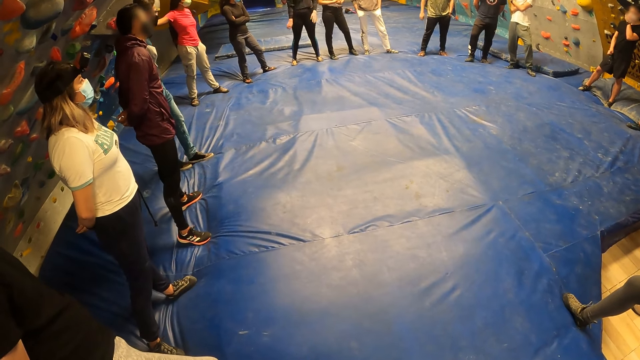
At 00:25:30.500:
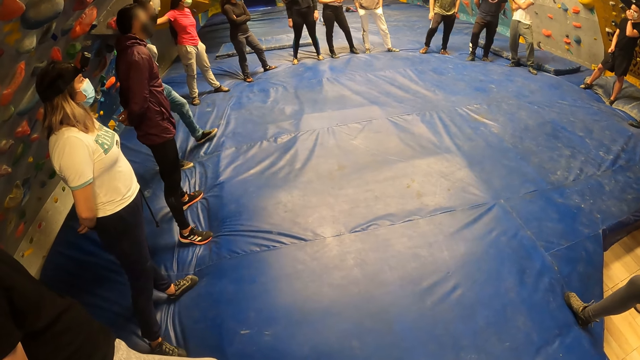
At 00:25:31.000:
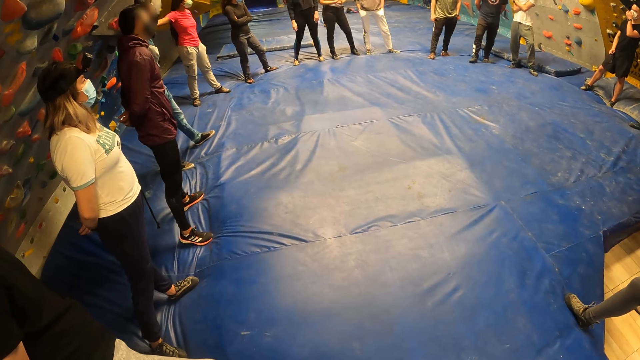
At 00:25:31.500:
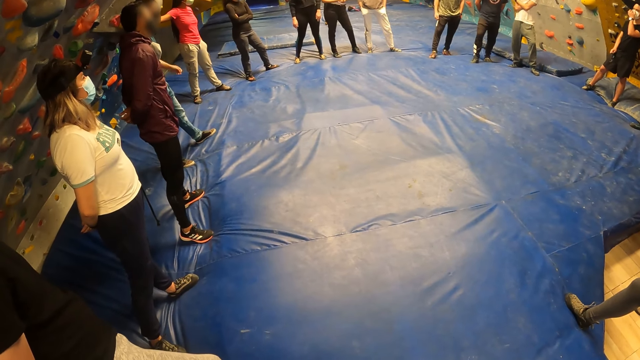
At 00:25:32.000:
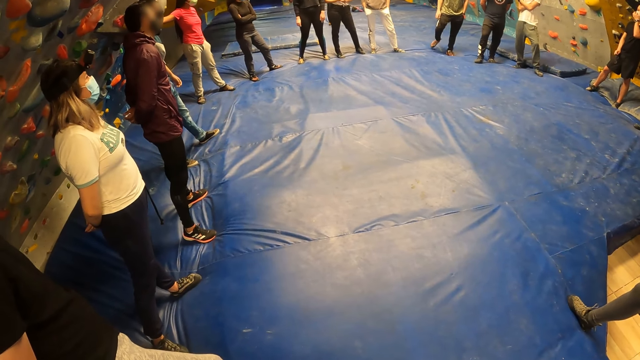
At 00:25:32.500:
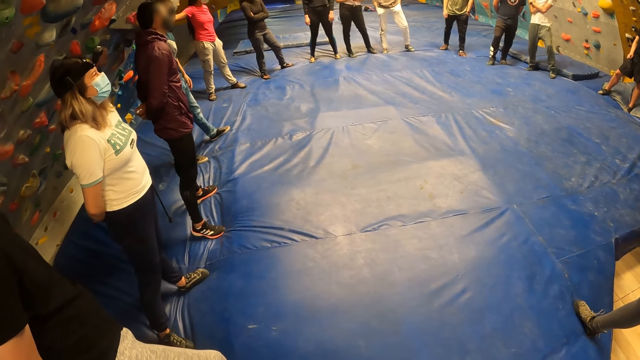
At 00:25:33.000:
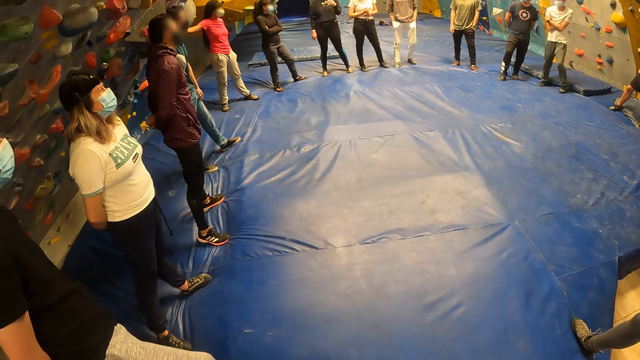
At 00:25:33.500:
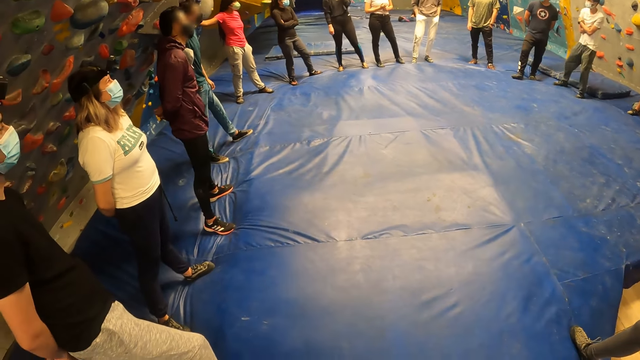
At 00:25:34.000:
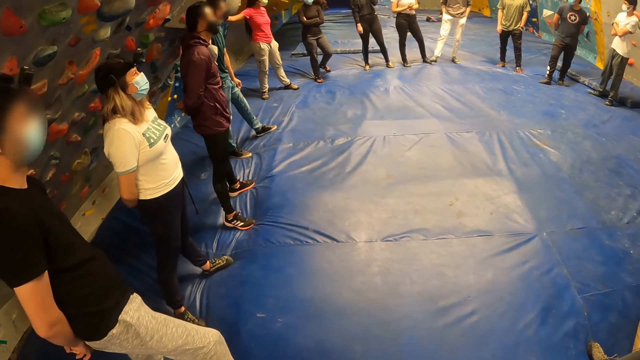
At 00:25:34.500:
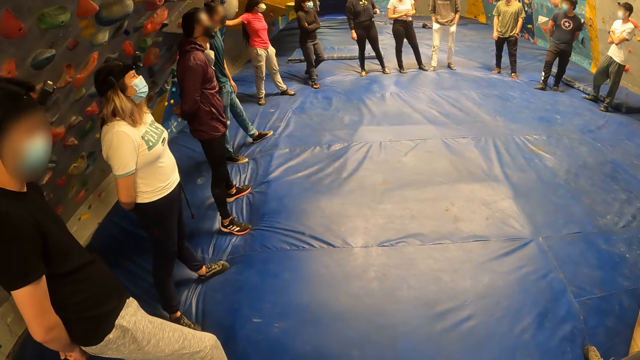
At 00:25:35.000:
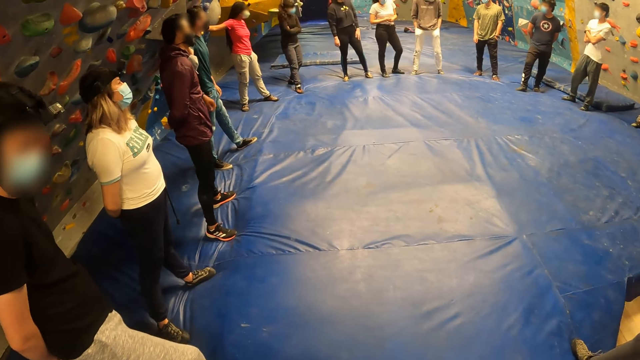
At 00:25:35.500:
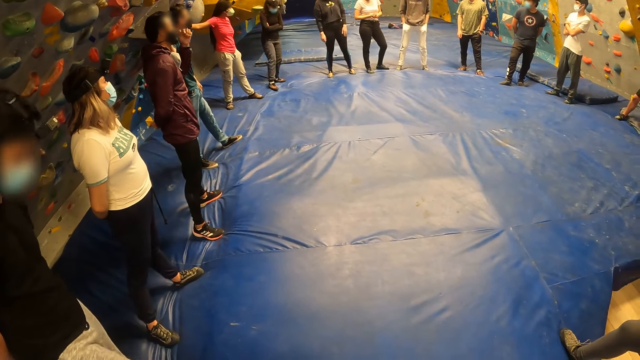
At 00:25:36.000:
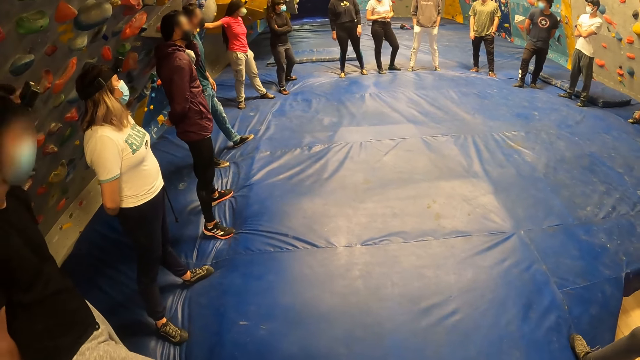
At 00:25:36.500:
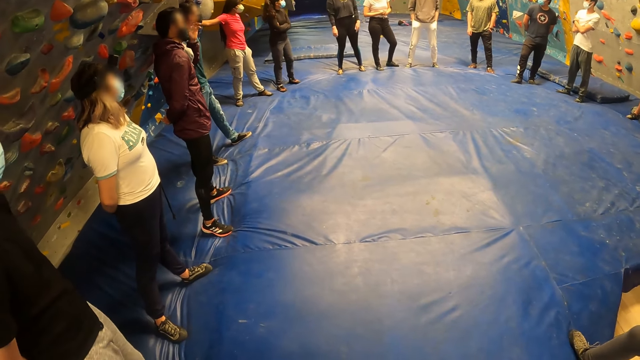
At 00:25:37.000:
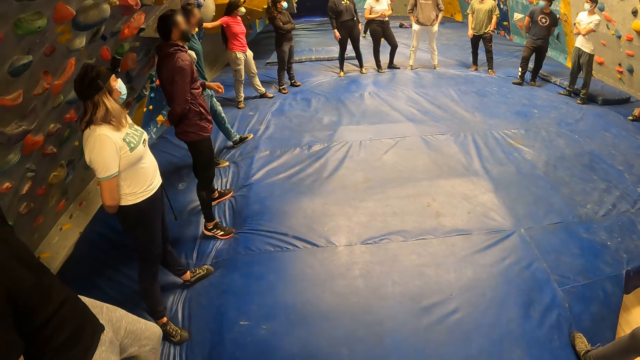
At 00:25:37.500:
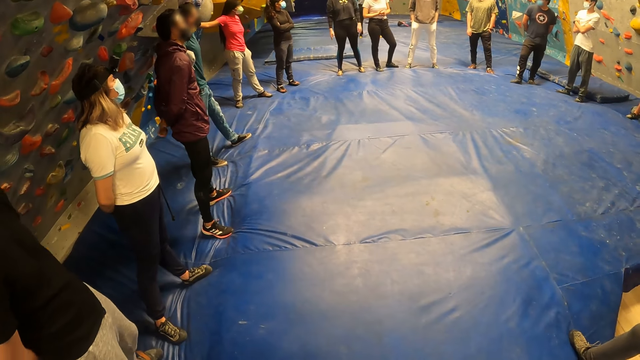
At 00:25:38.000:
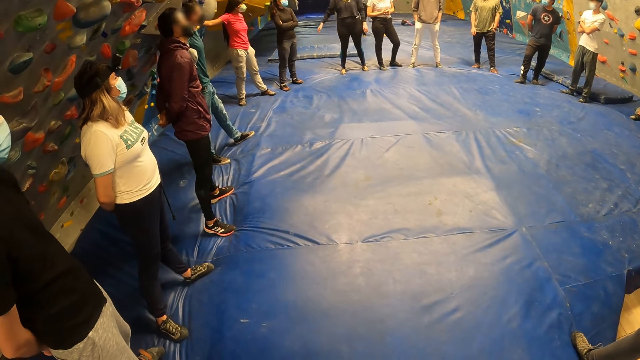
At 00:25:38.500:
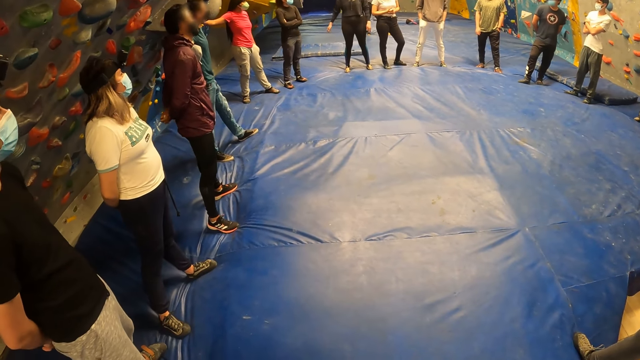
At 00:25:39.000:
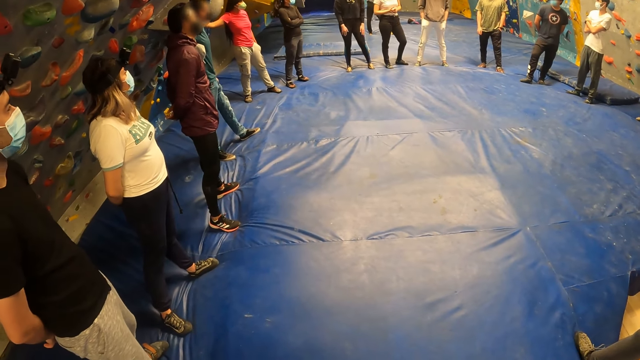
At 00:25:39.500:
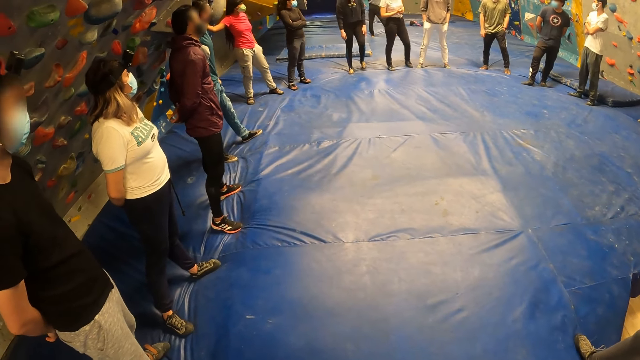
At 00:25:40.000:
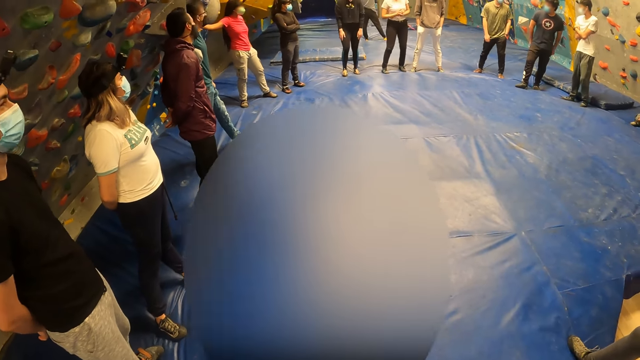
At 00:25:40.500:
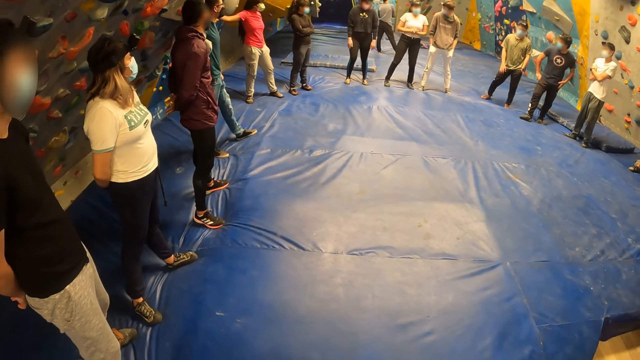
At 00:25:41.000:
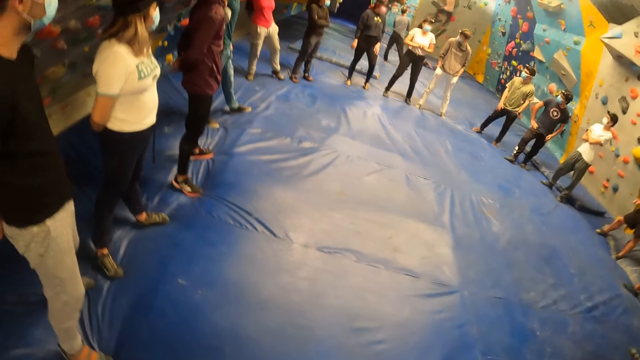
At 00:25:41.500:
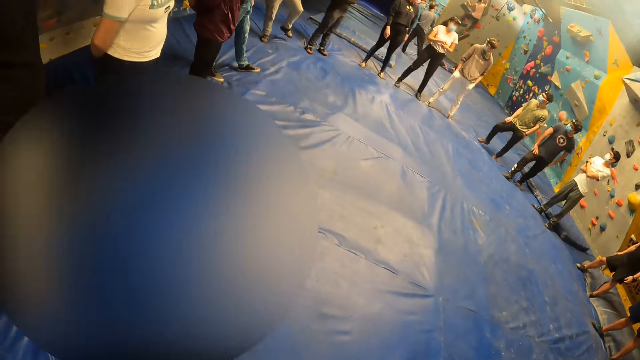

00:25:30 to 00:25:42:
The camera wearer looks around the playground. They look at the team. Another man touches his face with his left hand. The camera wearer interacts with the team.

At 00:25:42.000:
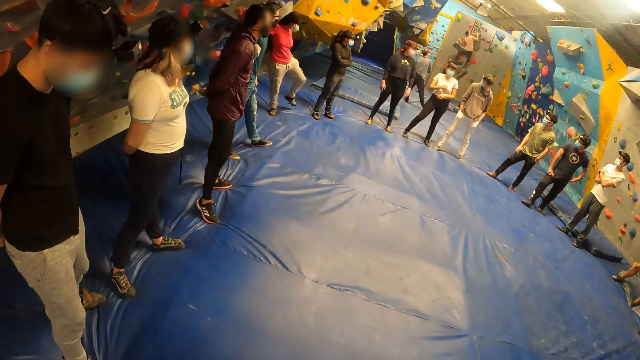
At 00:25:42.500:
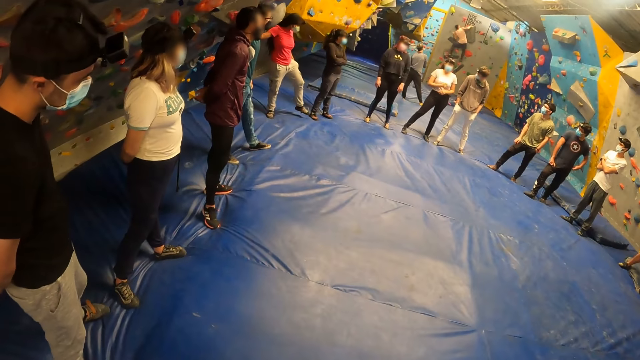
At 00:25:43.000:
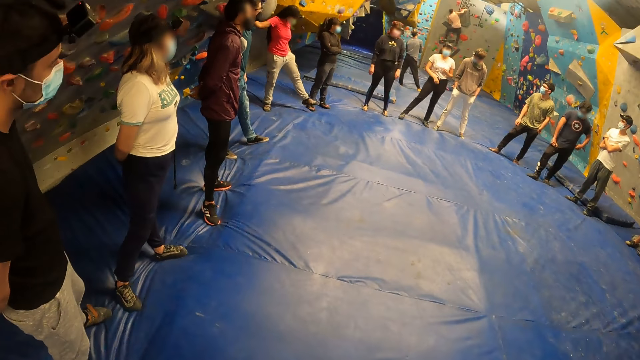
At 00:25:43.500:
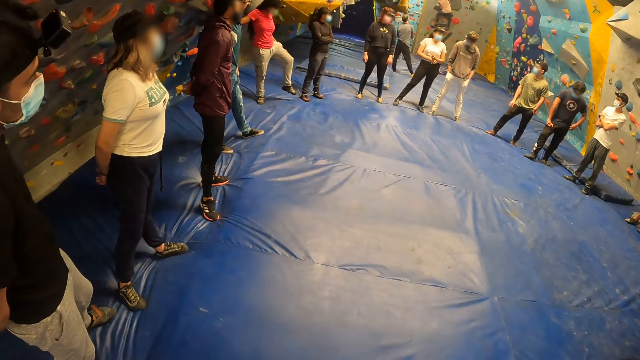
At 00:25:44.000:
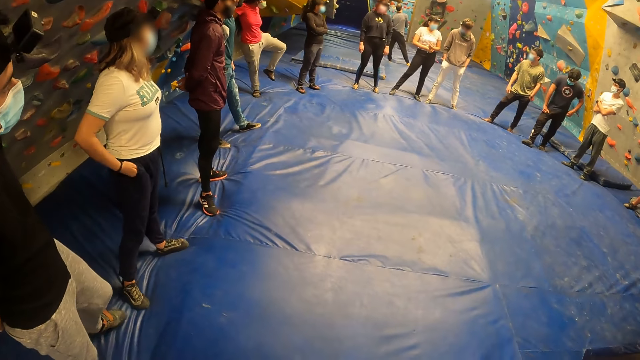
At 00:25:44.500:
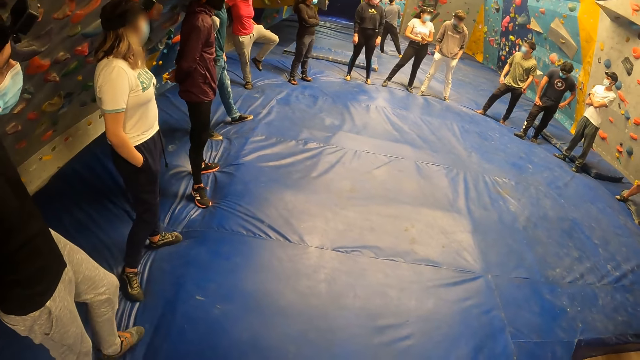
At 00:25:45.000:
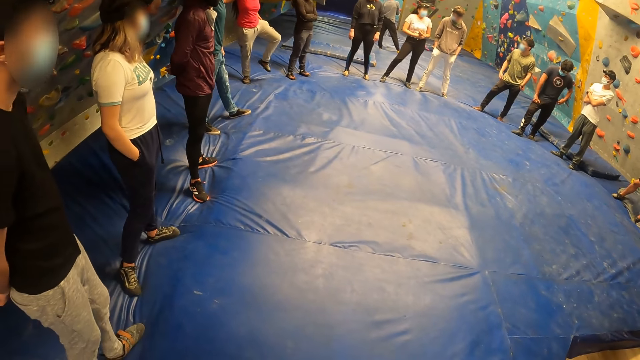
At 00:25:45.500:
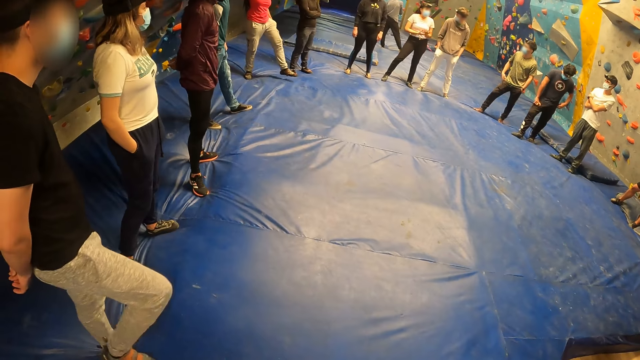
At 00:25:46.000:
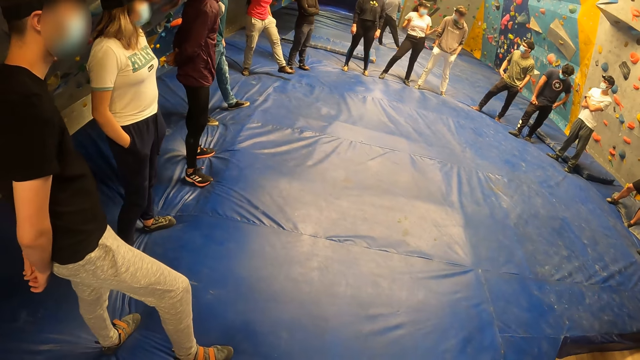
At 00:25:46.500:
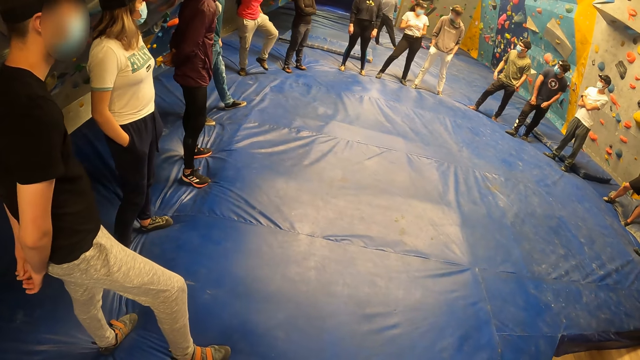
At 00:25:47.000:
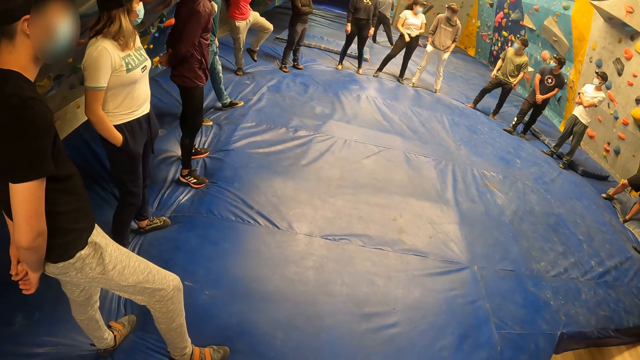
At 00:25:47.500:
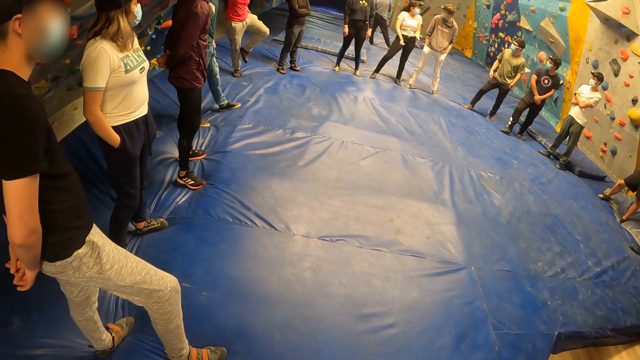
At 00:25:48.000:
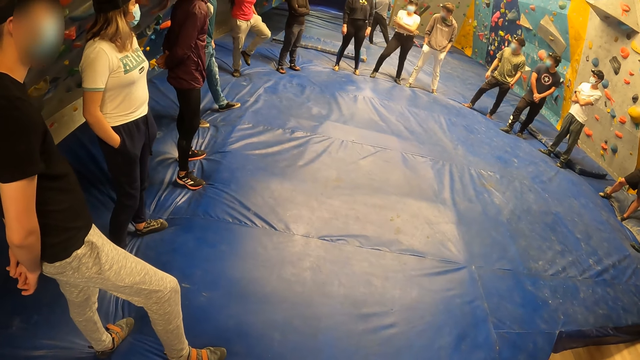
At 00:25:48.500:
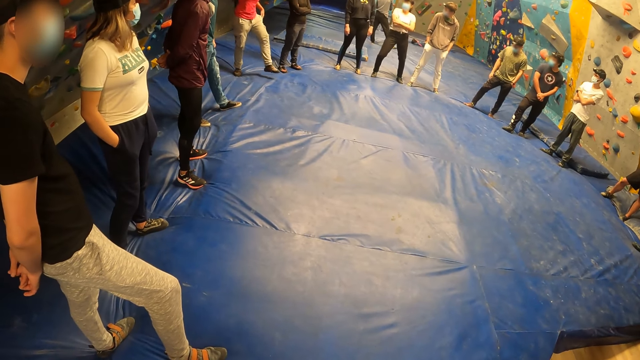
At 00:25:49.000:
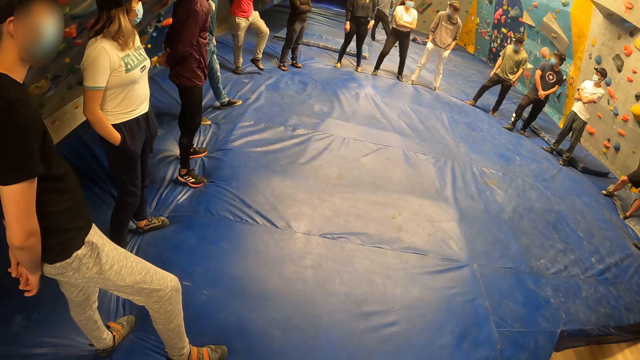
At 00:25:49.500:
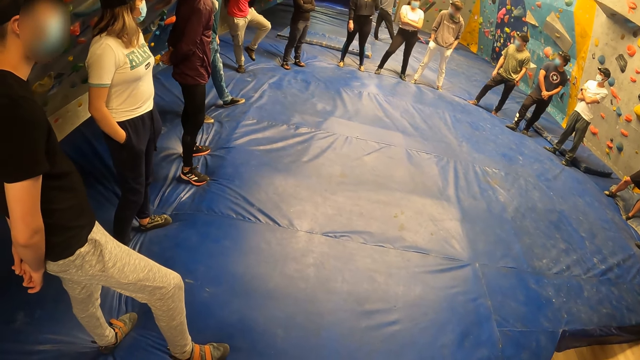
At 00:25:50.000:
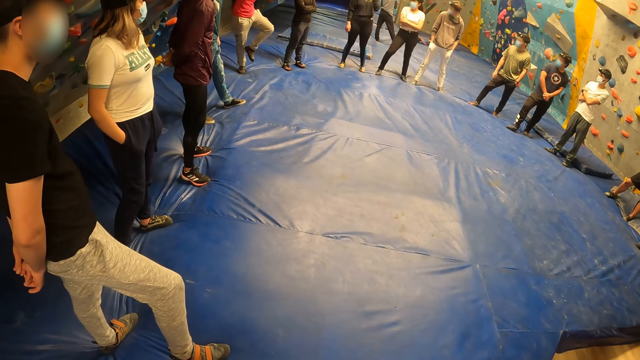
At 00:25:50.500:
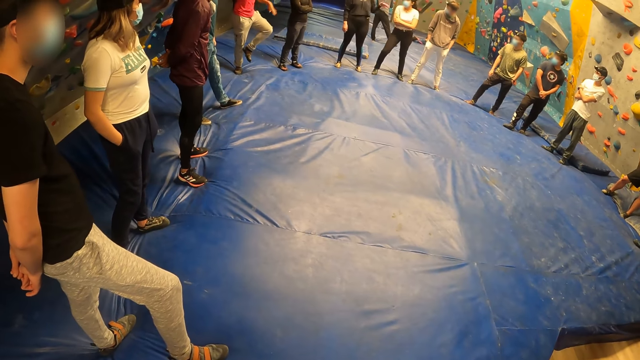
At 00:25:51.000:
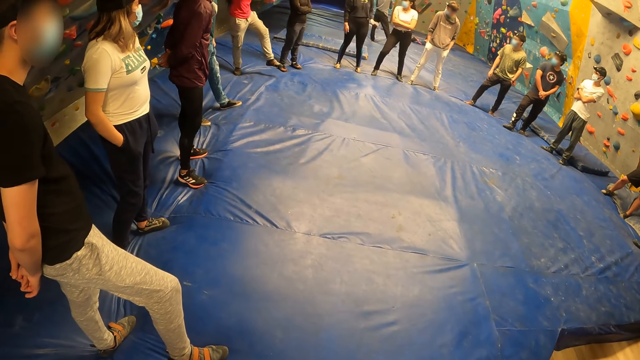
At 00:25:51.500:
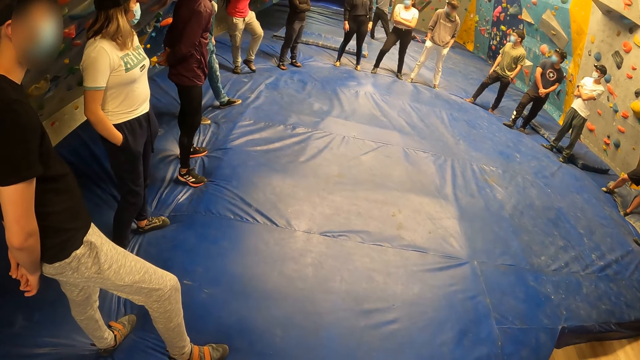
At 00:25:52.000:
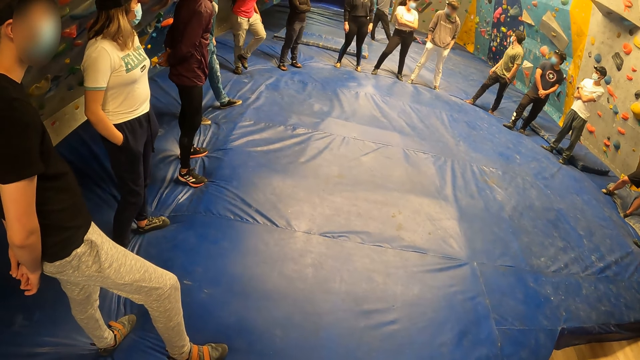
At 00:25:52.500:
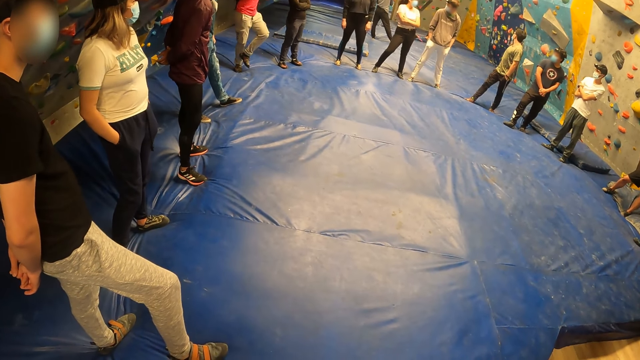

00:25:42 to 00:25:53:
A woman moves her leg. The camera wearer interacts with the team.
